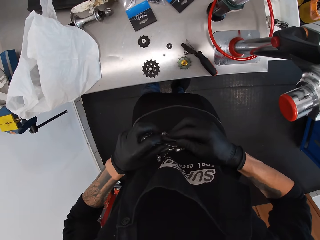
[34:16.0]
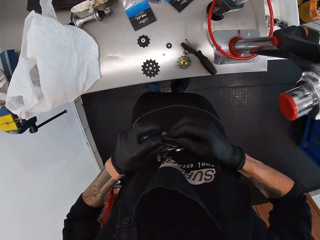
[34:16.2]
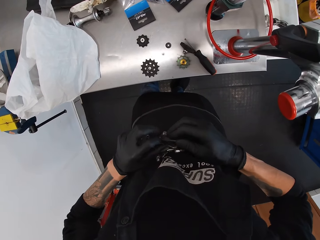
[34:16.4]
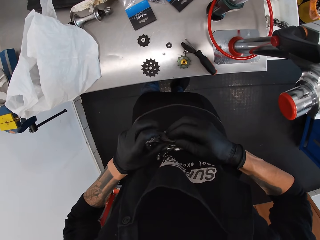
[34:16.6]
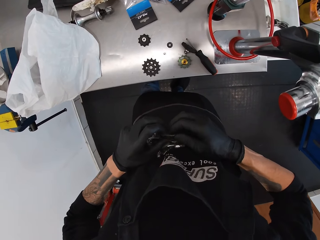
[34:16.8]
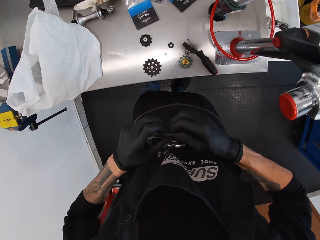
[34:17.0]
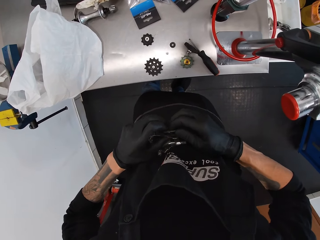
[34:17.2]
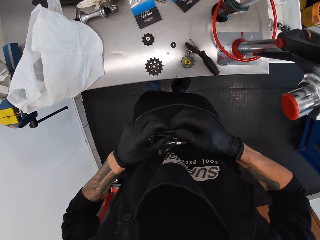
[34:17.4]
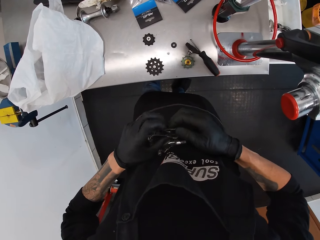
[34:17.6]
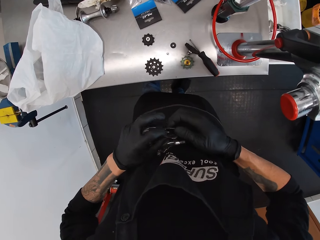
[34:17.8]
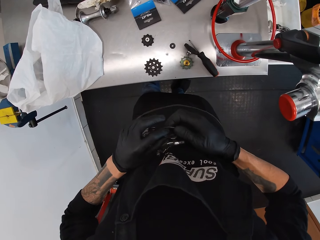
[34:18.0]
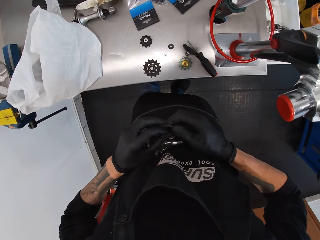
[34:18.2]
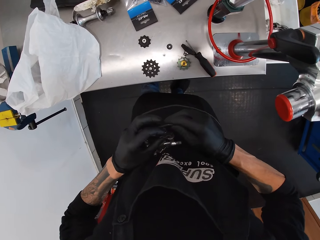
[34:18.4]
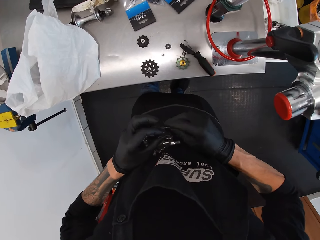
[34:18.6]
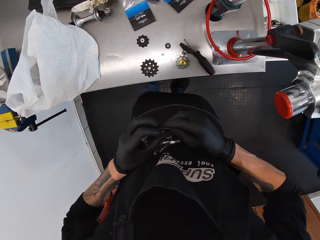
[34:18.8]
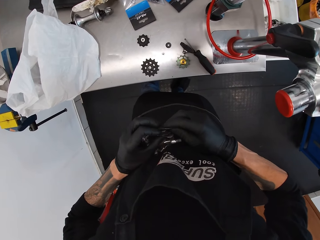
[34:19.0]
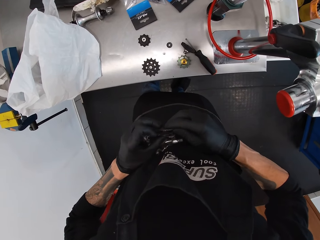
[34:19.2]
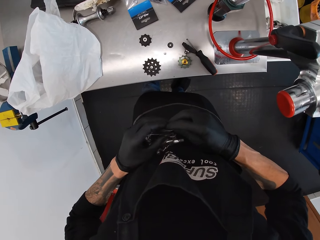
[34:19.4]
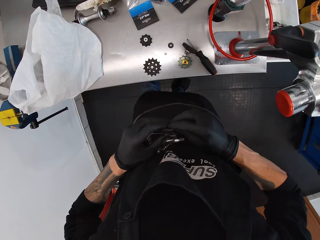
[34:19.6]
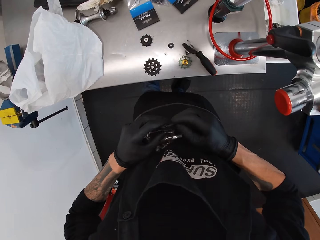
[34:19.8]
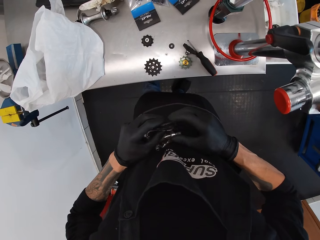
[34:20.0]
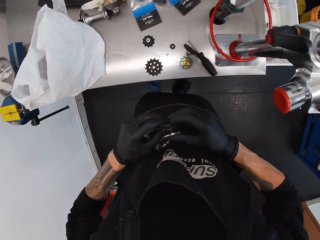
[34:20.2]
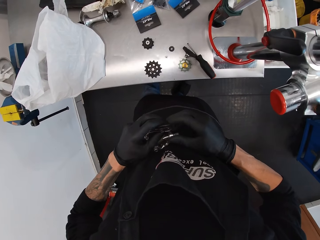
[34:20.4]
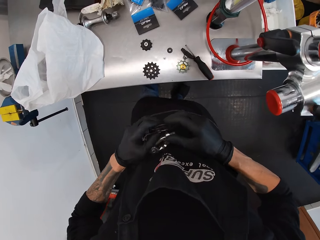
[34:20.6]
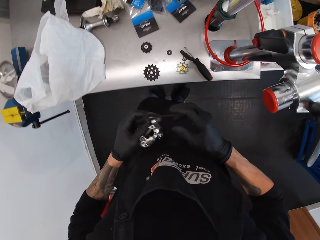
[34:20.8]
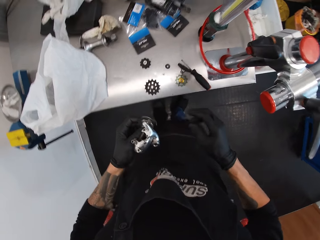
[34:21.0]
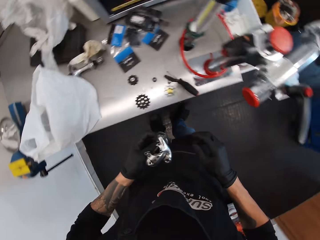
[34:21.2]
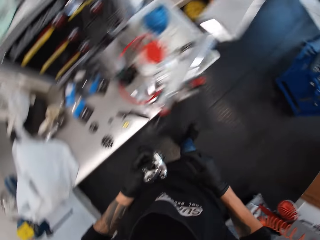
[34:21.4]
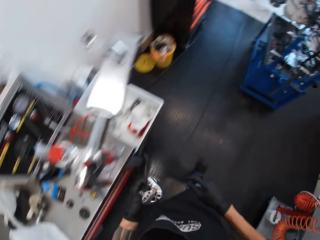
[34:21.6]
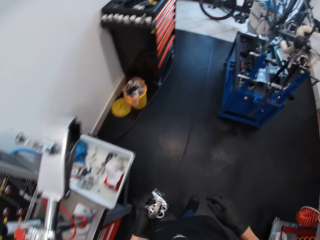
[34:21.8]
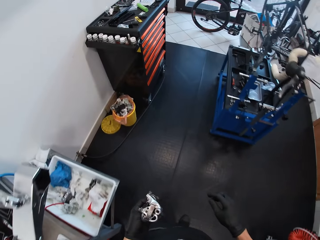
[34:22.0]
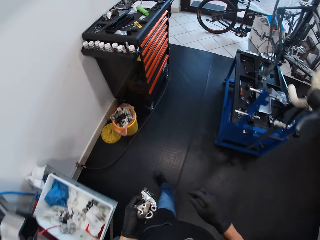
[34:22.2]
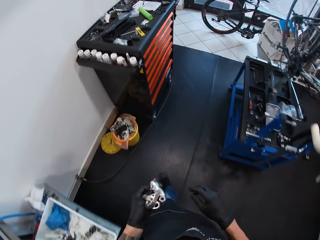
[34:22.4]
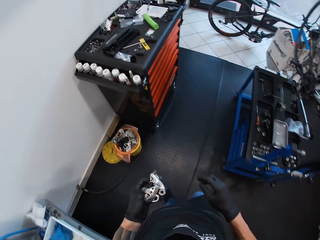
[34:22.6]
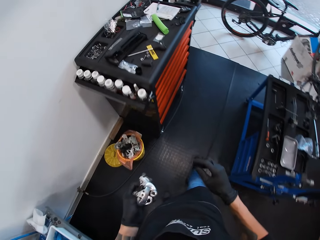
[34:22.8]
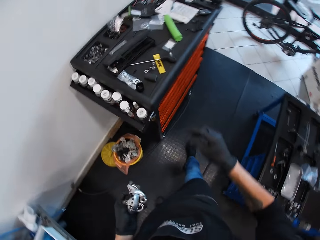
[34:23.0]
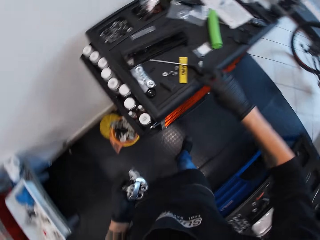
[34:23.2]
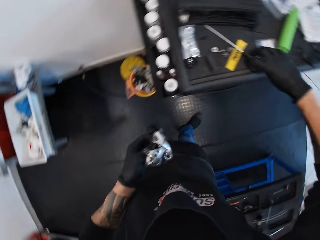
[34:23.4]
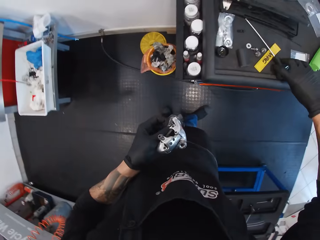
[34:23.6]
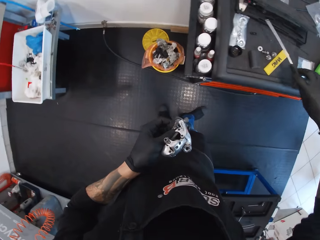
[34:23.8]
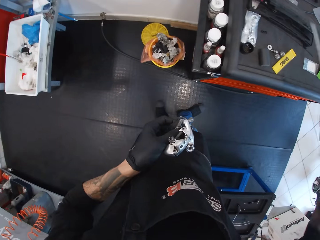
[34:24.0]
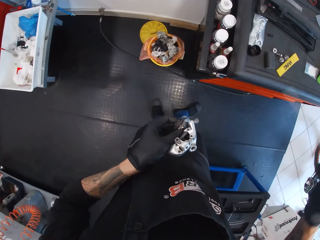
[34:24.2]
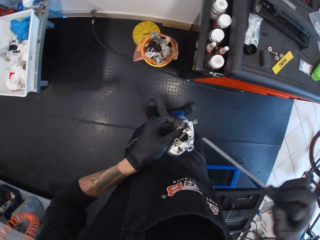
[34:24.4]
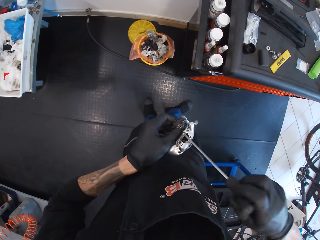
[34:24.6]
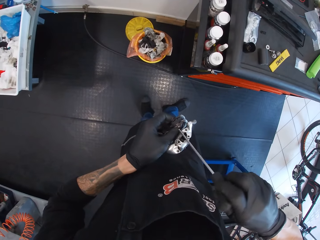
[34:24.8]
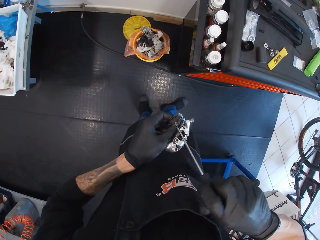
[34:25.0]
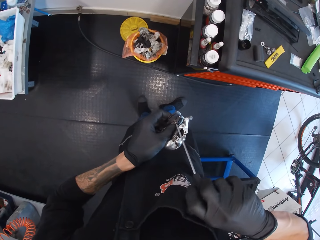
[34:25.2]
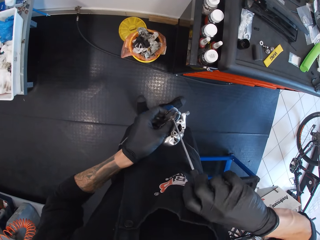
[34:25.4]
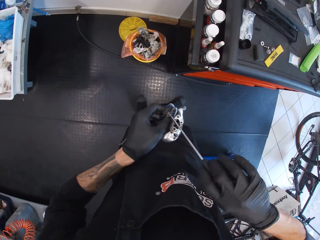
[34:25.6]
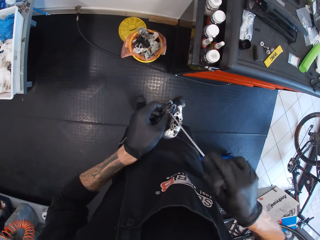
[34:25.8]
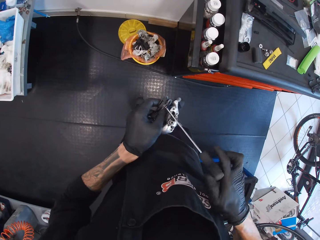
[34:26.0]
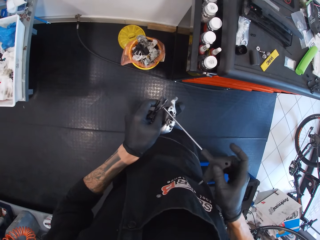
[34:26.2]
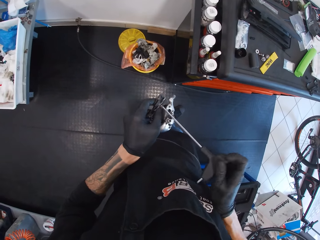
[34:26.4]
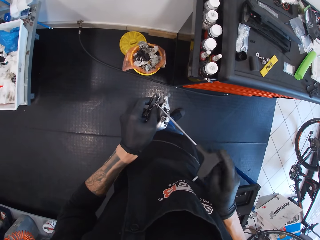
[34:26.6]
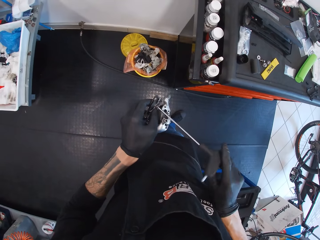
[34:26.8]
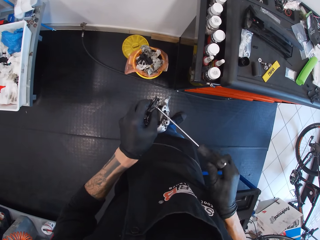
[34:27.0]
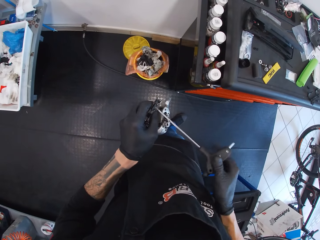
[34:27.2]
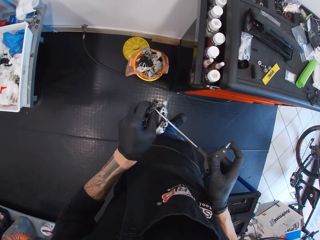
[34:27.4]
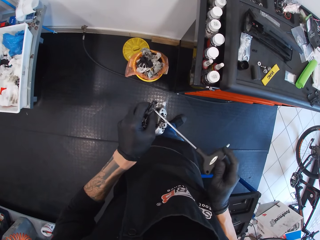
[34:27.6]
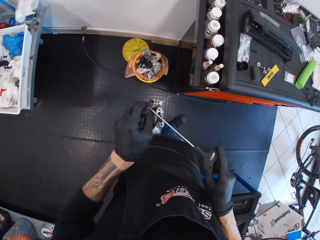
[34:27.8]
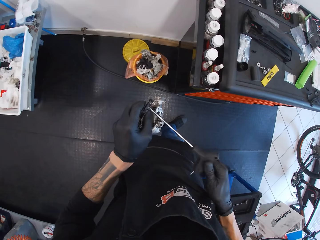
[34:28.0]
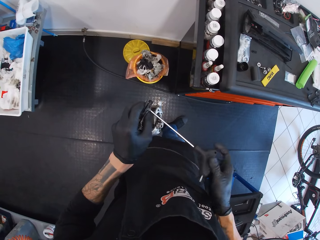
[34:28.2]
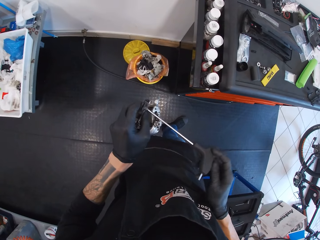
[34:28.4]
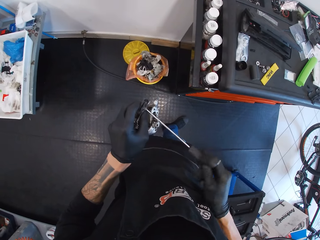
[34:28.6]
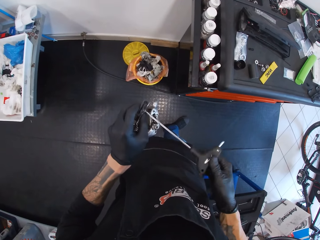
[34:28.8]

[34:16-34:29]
The camera wearer walks towards the tray. They pick a screwdriver. They tighten a screw. They fix the metal derailleurs with the screwdriver.

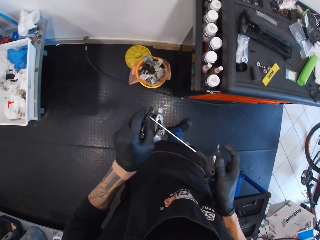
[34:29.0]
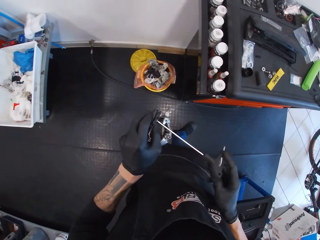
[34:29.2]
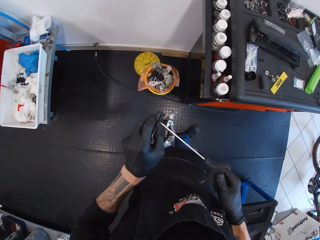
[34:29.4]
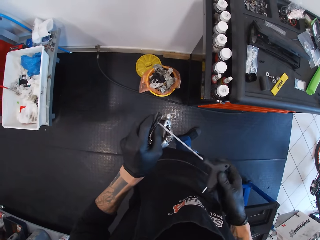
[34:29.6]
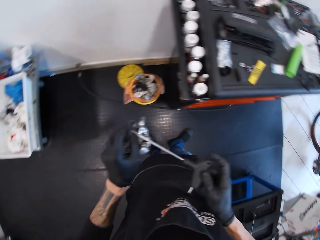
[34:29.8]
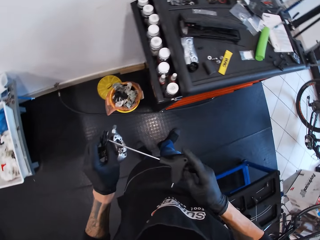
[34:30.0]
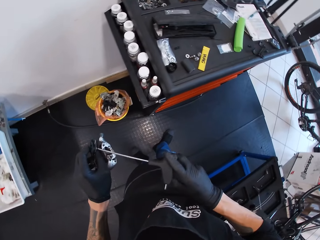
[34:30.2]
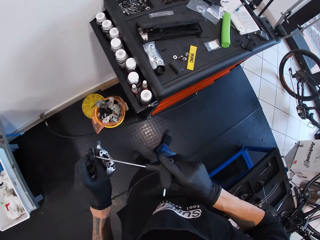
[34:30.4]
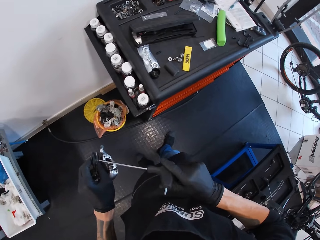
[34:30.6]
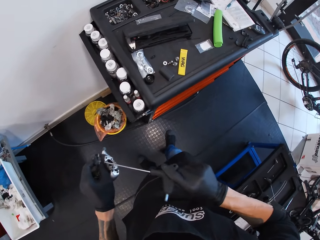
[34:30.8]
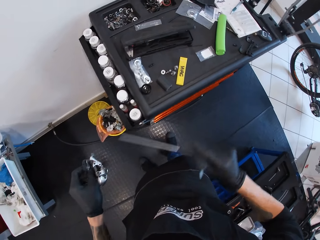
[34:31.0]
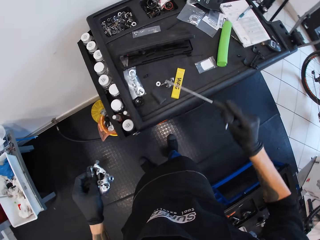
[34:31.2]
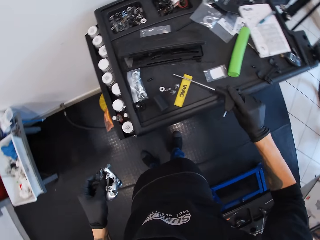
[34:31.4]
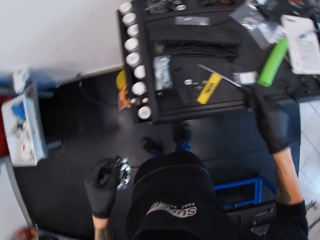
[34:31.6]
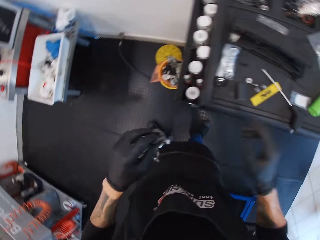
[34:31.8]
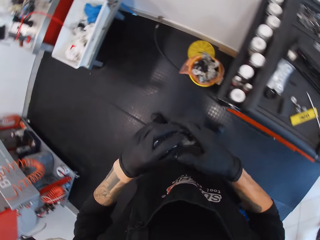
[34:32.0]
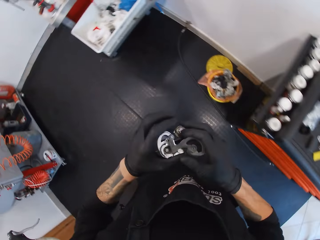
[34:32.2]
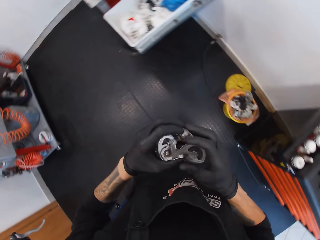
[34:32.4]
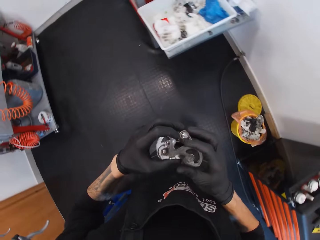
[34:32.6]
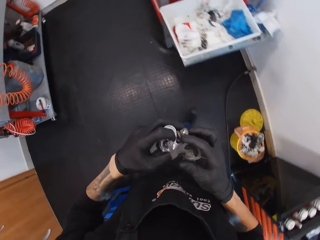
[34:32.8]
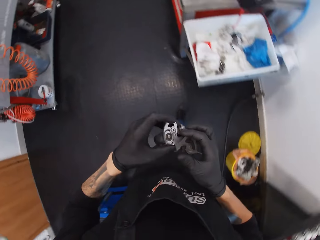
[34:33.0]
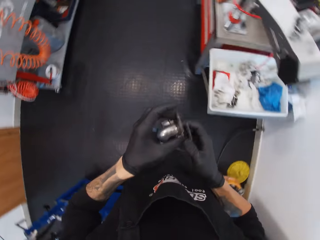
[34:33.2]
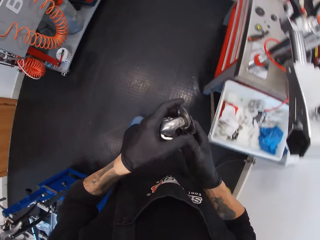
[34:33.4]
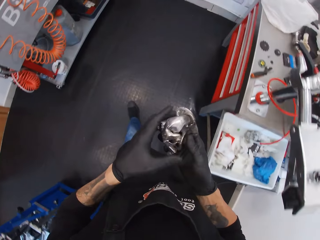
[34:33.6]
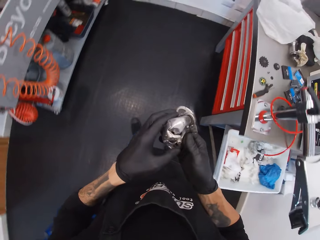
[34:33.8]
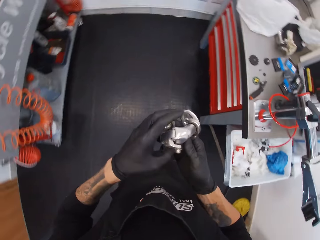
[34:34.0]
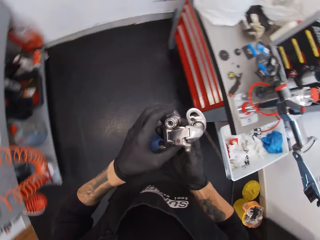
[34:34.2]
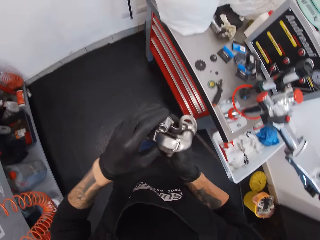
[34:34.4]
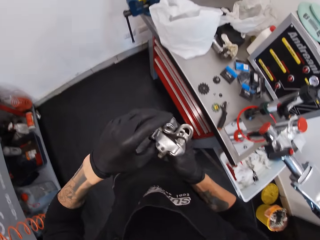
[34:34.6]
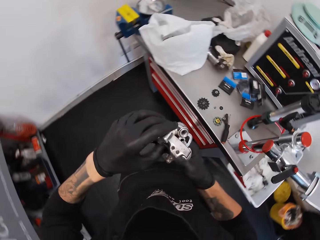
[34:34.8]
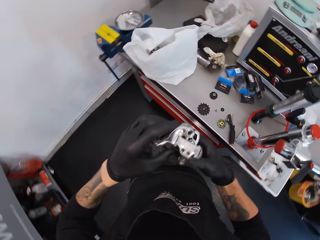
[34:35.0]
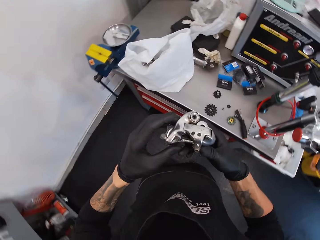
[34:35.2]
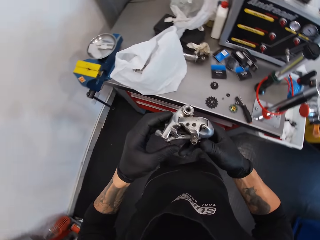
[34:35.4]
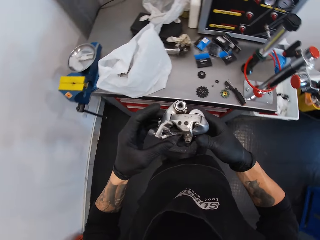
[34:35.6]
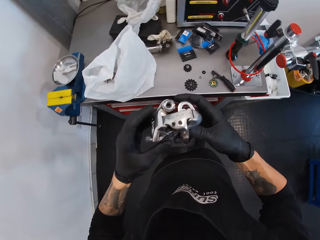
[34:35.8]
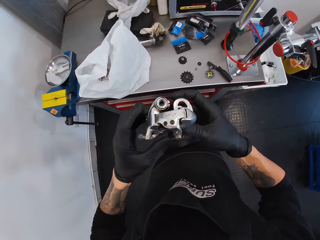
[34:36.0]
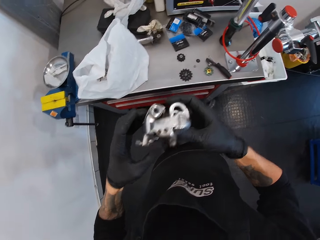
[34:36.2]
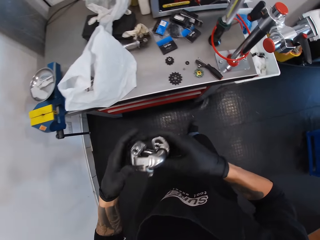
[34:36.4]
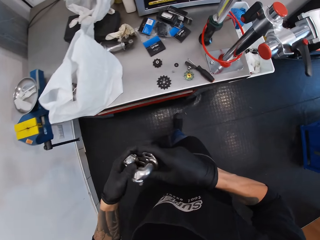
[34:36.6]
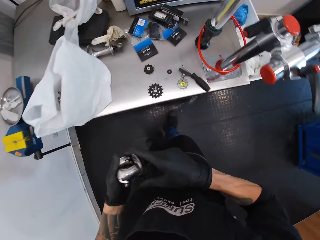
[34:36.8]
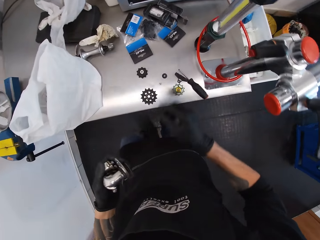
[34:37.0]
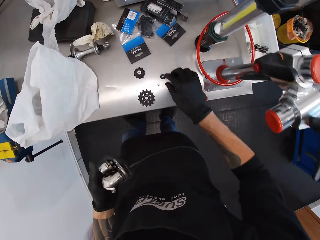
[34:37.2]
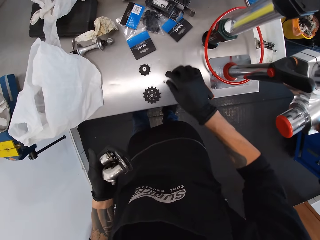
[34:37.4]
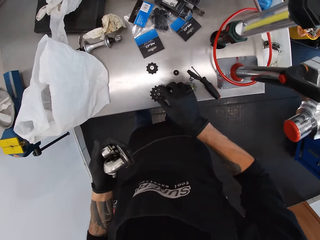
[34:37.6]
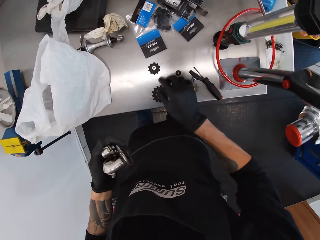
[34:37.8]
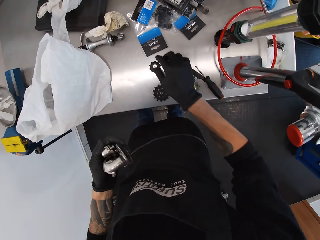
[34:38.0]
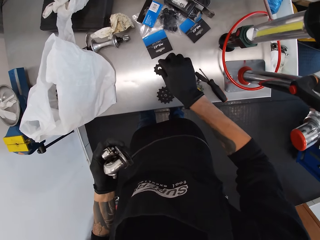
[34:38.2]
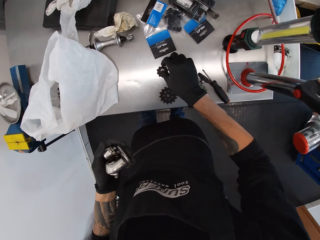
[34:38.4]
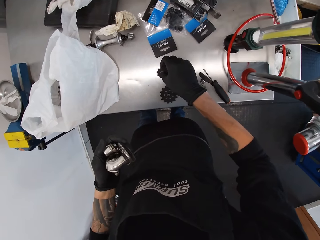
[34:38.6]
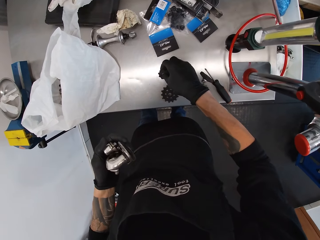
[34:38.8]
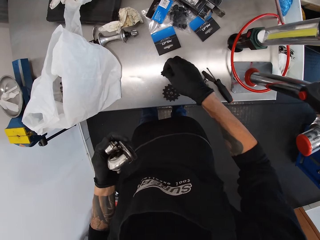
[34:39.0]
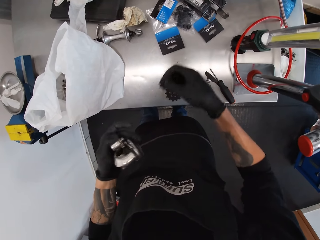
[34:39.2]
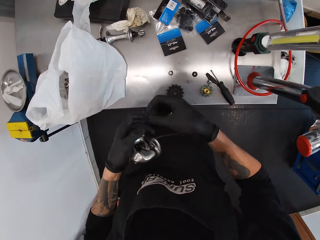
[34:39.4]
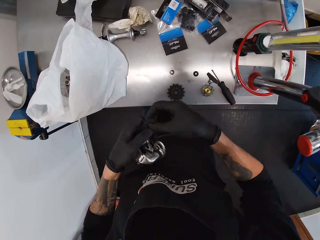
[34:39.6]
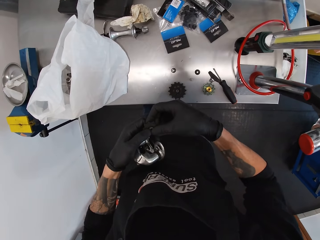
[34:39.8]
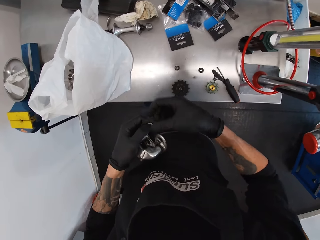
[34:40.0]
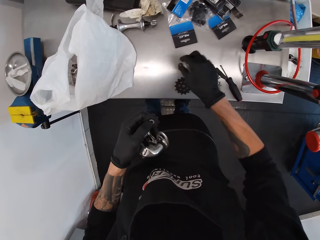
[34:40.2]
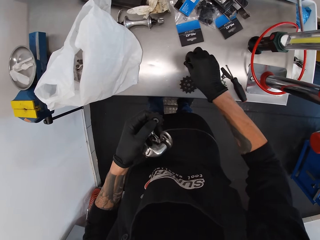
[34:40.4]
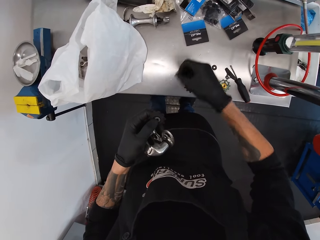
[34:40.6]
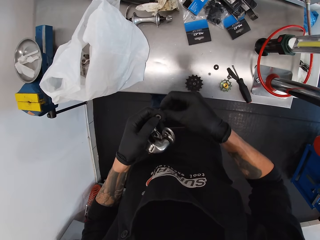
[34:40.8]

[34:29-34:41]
The camera wearer drops the screwdriver on the tray. They fix the derailleurs. They walk towards the table. They hold an object. They pick a gear from the table. They hold the gear with the left hand.
